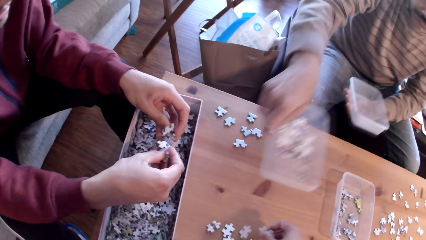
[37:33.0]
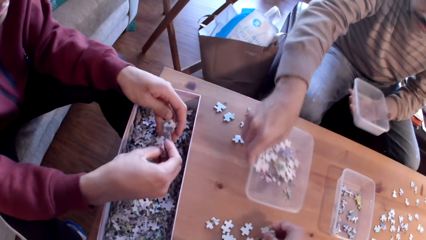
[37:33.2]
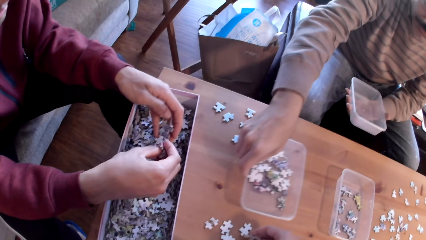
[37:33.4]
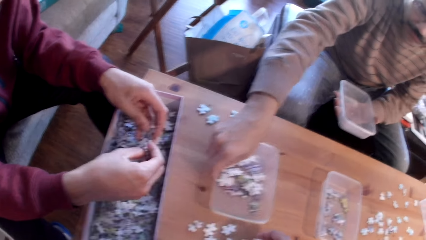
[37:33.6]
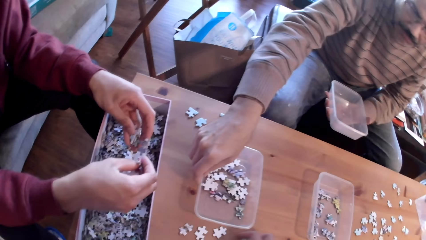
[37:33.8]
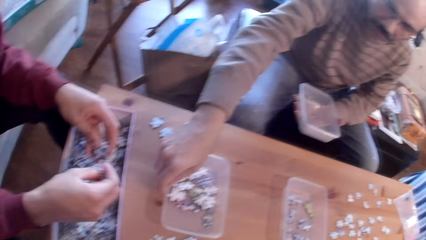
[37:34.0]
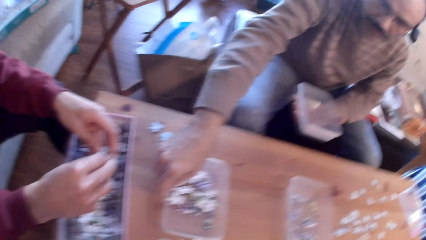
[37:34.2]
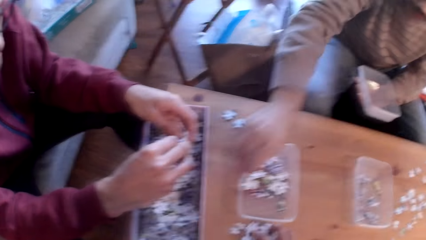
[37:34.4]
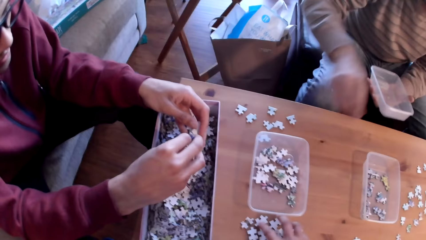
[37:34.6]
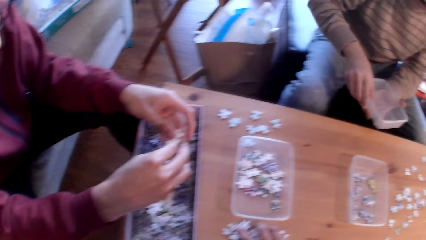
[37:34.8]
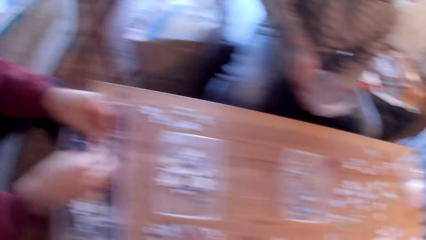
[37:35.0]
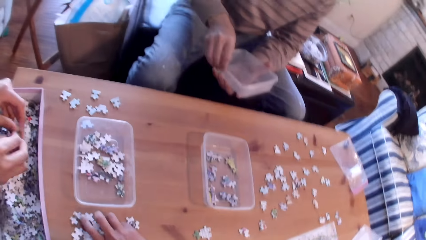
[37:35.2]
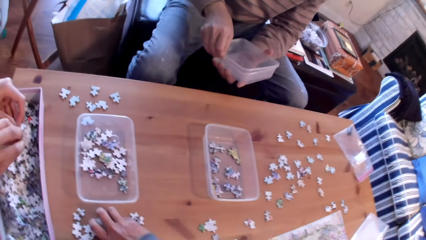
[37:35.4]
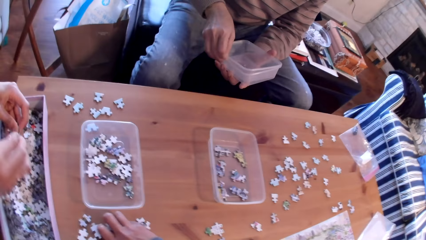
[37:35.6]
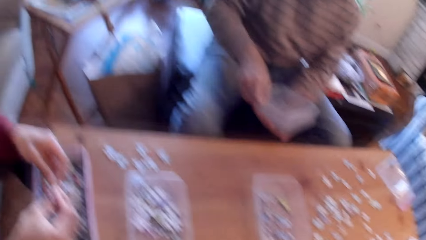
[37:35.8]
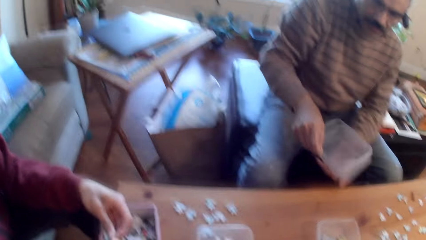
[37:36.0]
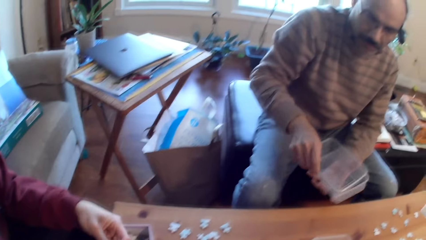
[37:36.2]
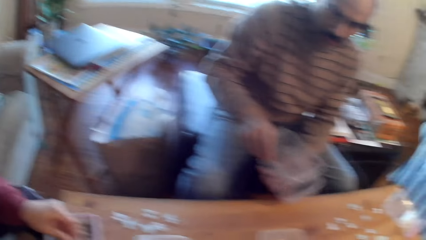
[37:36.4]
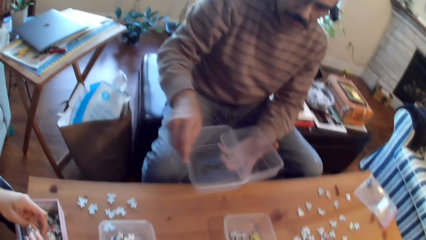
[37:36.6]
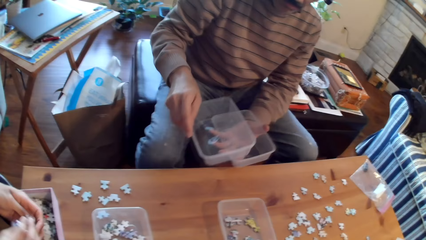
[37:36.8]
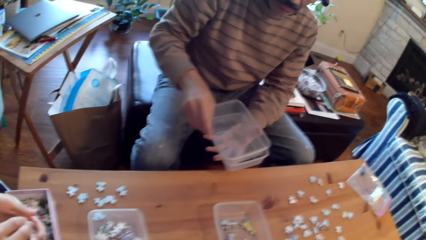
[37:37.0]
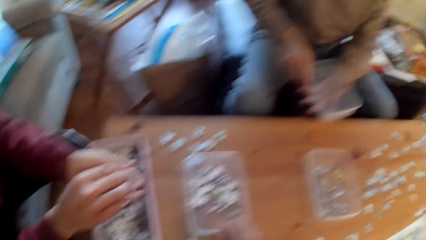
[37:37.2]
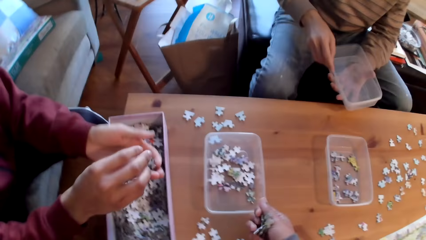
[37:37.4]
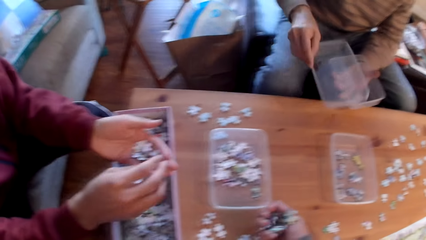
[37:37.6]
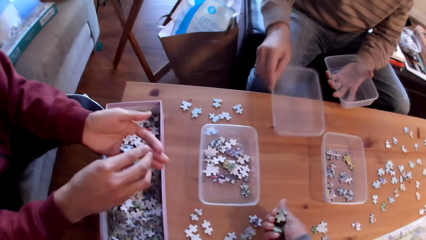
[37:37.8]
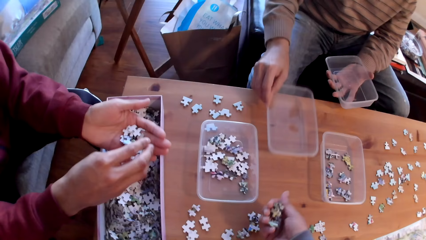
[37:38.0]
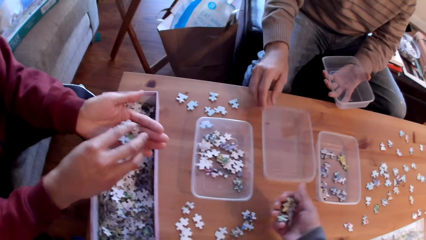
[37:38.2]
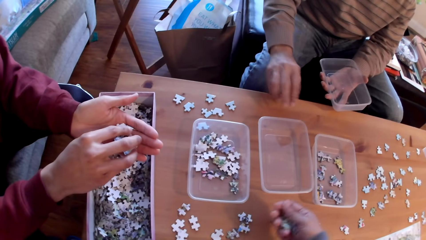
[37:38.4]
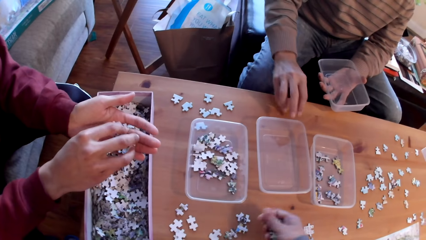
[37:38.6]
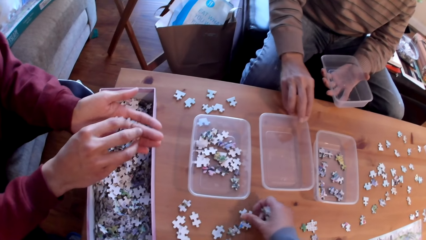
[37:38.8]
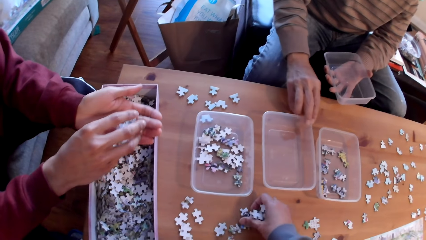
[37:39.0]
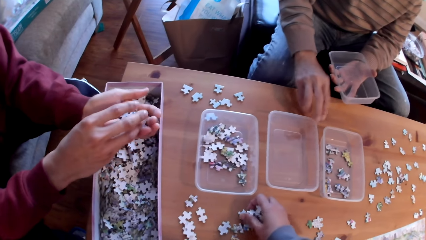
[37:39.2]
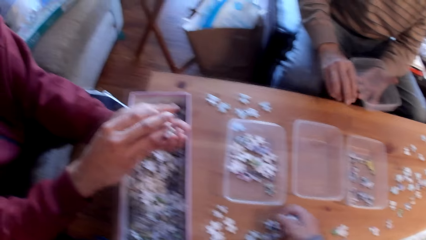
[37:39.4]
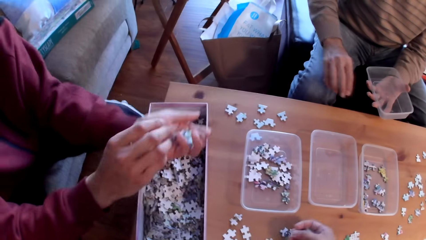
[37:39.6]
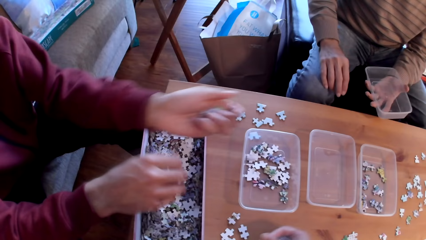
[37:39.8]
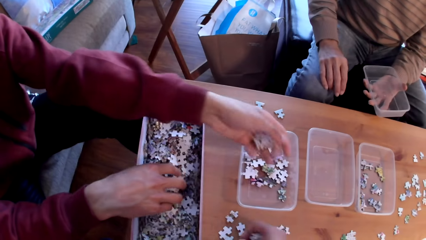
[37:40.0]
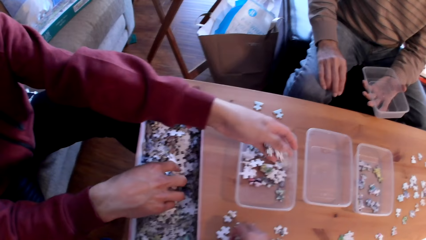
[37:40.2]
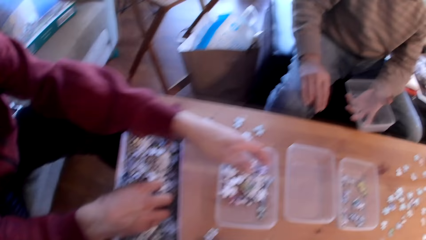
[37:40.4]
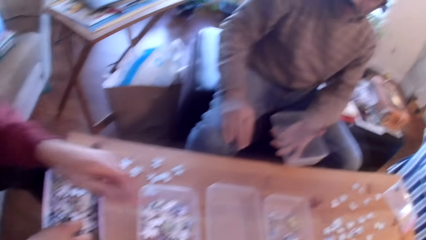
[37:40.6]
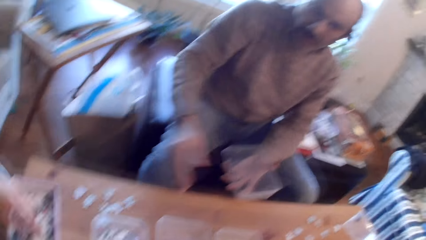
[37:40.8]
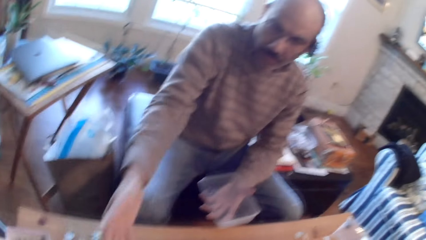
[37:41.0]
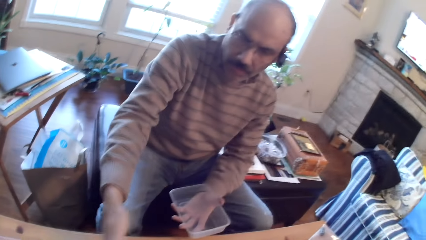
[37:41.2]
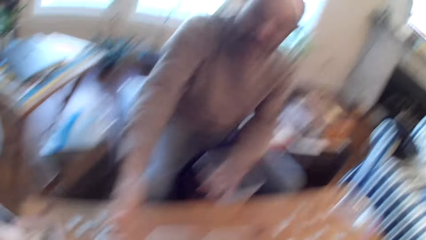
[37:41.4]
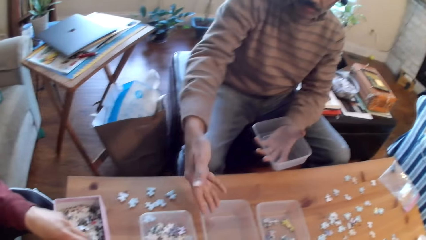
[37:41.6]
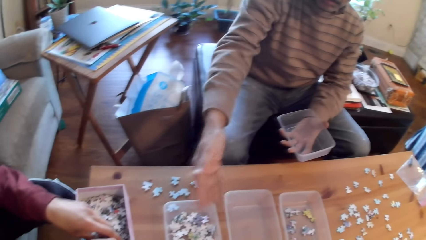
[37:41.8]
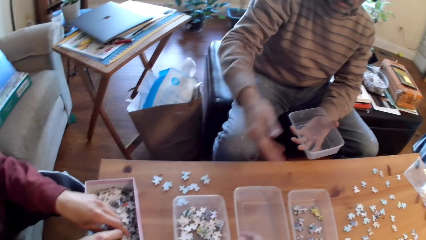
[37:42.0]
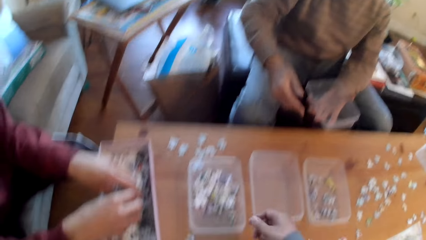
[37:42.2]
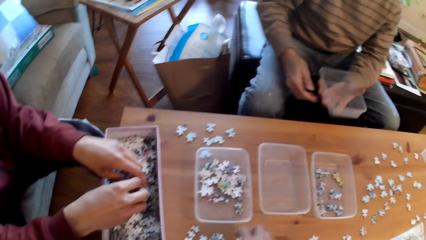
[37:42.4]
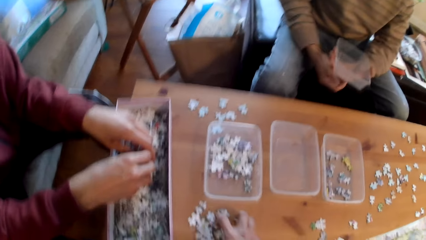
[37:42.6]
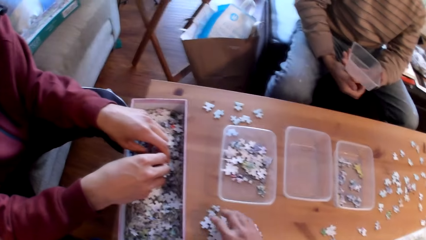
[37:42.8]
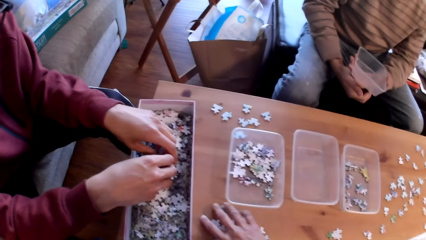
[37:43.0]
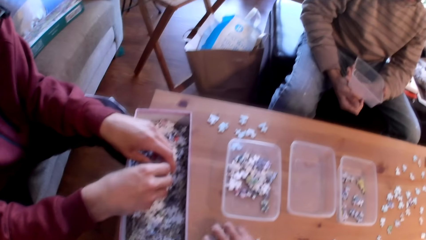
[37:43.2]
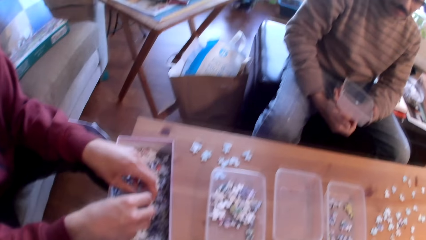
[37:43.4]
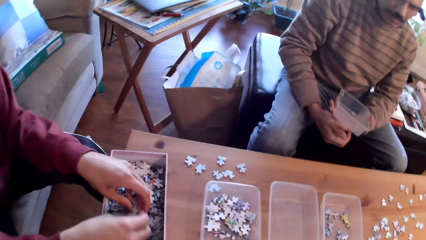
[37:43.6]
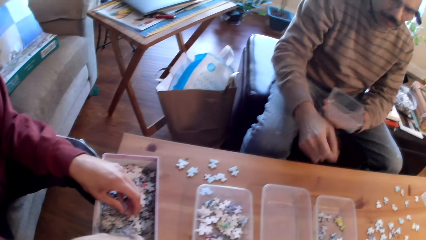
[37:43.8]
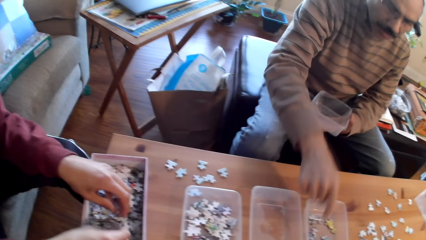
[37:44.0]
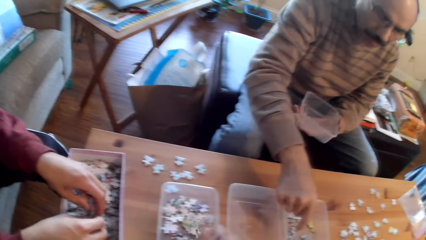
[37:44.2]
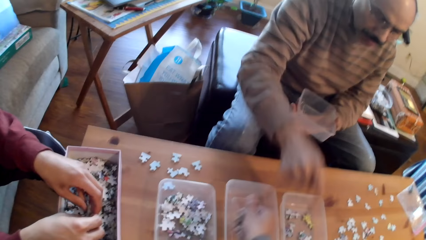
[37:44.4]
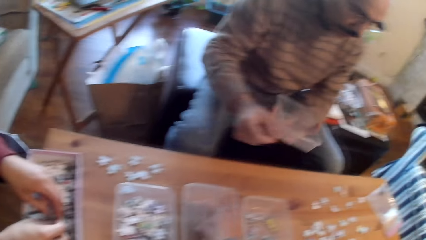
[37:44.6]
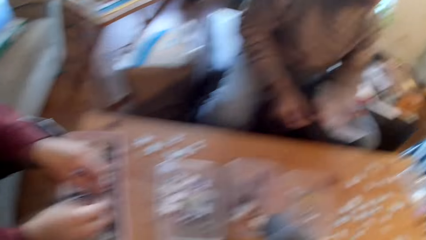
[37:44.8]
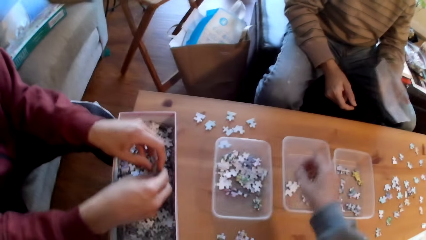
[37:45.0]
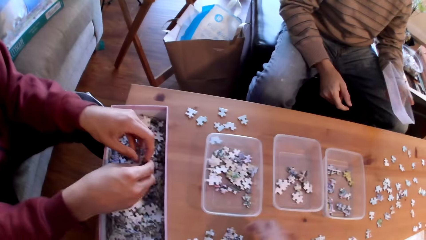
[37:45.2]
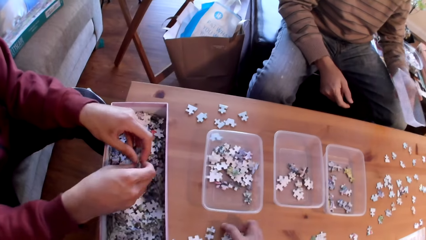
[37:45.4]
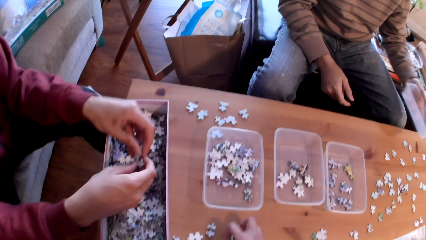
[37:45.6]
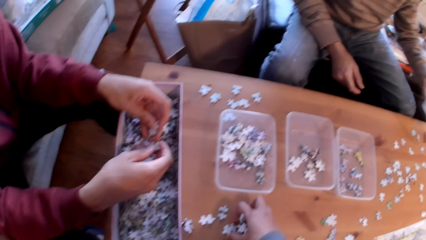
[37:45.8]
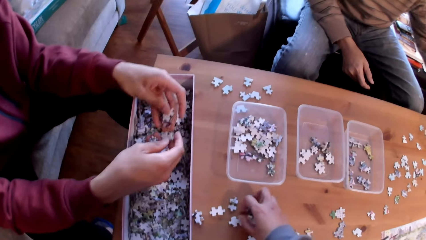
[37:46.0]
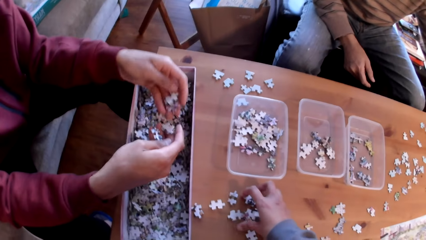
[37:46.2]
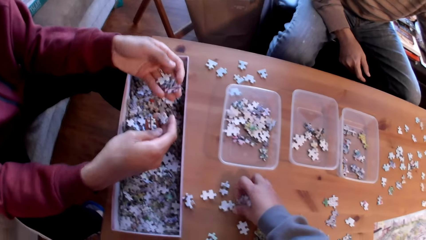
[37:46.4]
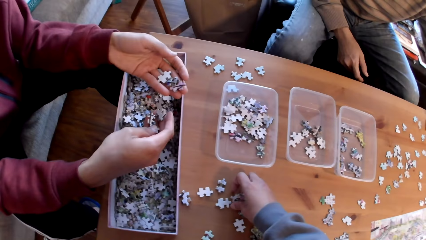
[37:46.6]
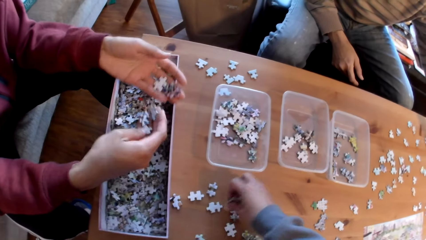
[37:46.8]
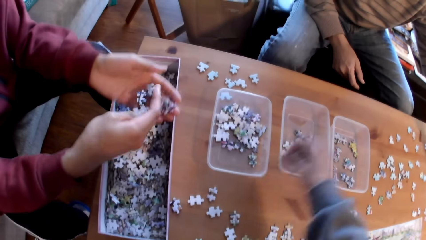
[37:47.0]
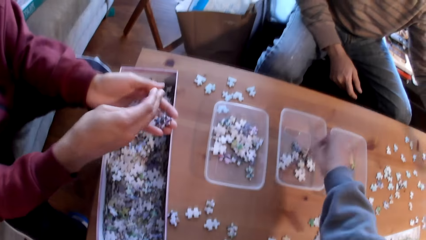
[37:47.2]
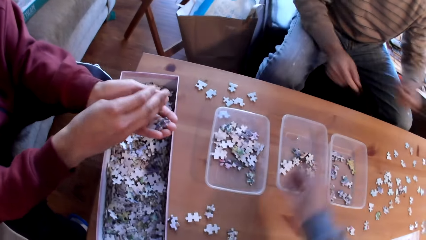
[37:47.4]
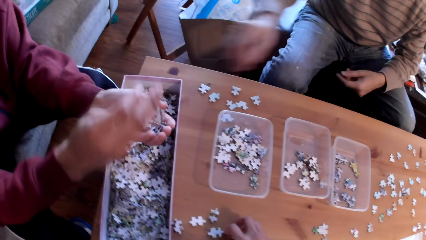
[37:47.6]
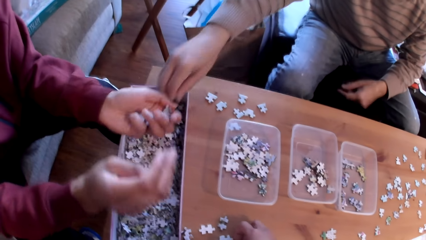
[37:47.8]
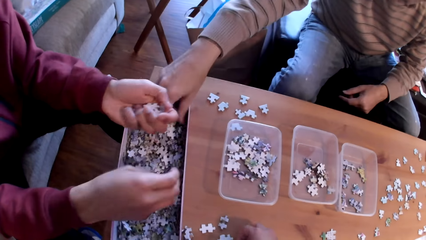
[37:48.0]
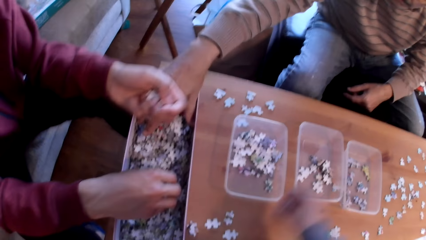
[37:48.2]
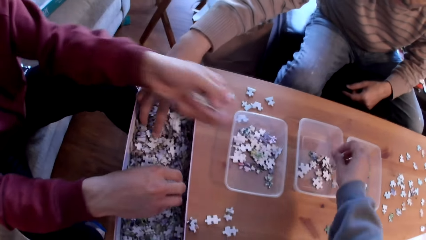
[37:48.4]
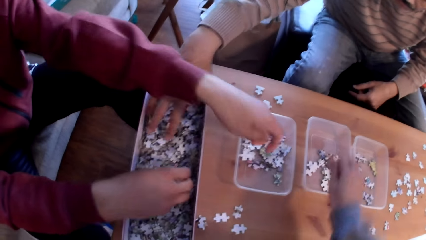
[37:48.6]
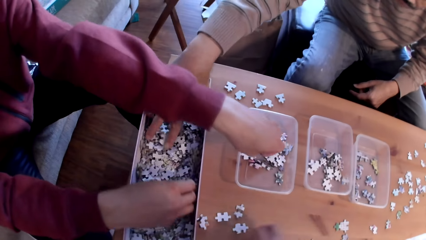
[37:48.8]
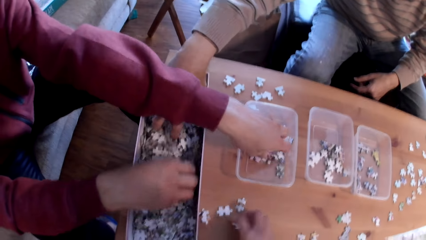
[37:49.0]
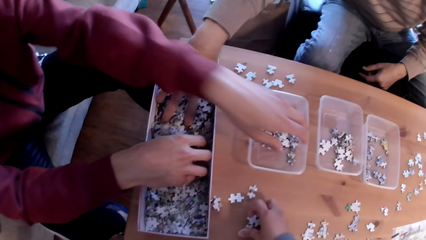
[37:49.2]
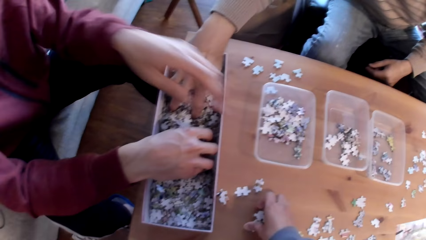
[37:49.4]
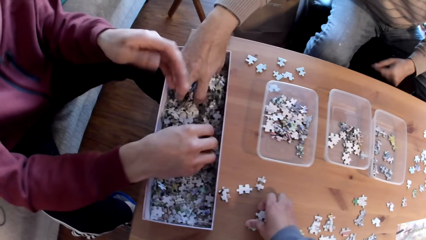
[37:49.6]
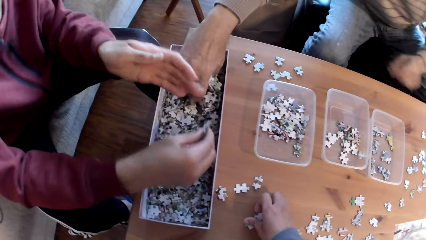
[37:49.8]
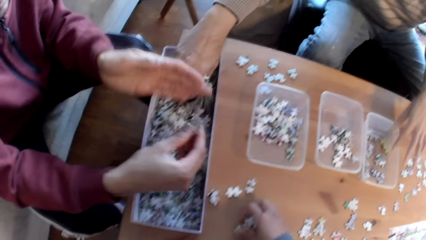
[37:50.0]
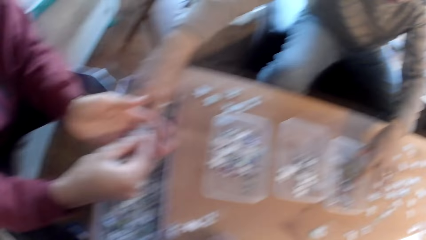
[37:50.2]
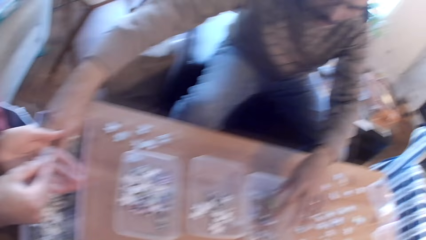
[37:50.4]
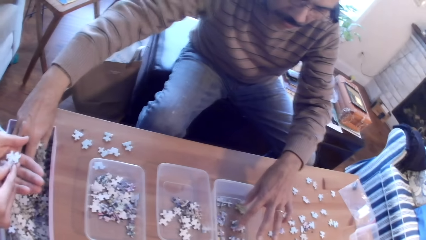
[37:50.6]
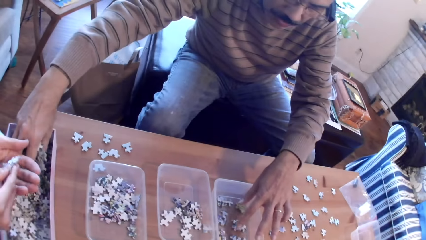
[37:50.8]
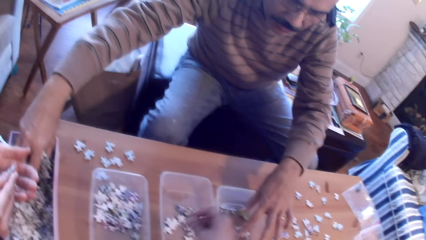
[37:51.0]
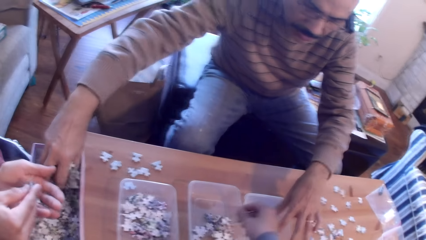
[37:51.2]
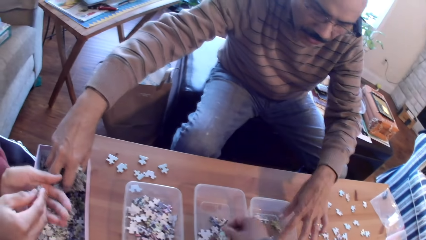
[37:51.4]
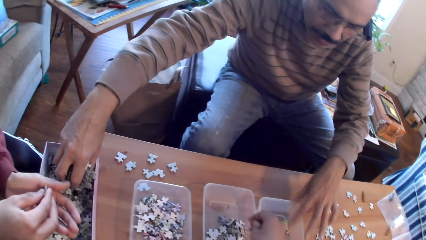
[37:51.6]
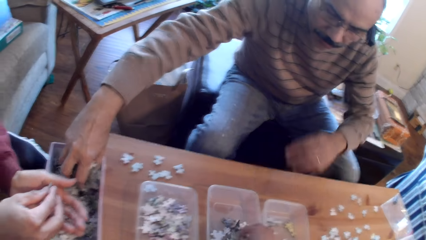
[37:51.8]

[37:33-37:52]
A man separates the cans and places a can on the table. He separates the cans and places a can on the table. The camera wearer sorts puzzle pieces. Another man sorts puzzle pieces. A third man puts the card in the tin. The camera wearer converses with the first man. They put the card in the tin. The second man sorts puzzle pieces. The camera wearer sorts puzzle pieces. The first man picks puzzle pieces from the box. The second man sorts puzzle pieces. The third man picks the cards from the tin.
